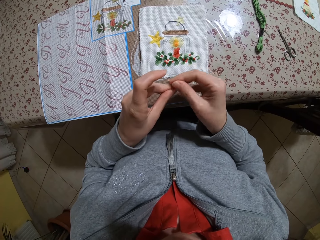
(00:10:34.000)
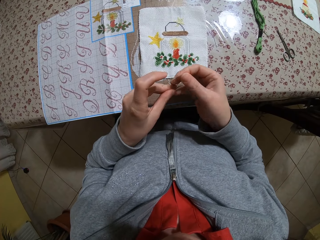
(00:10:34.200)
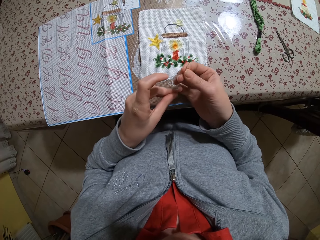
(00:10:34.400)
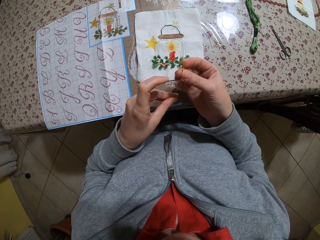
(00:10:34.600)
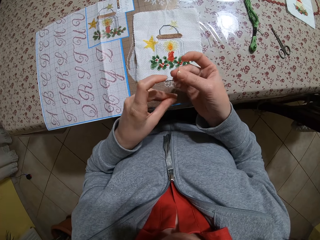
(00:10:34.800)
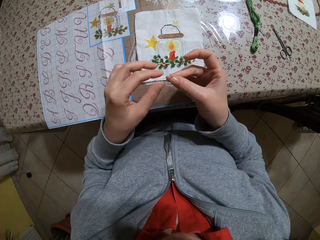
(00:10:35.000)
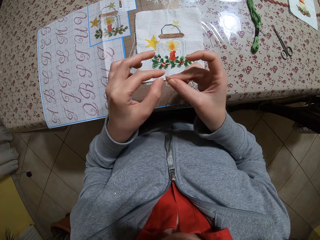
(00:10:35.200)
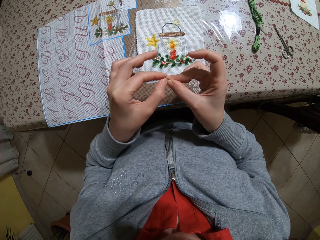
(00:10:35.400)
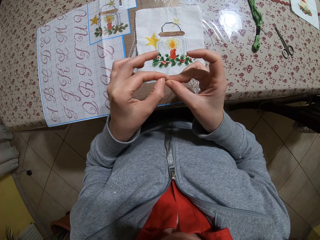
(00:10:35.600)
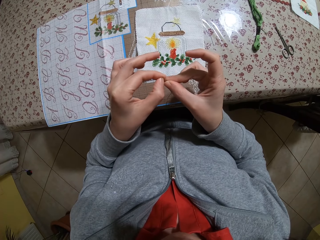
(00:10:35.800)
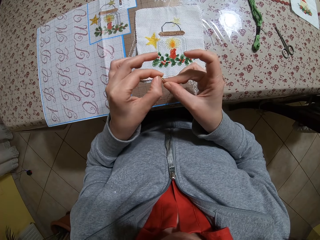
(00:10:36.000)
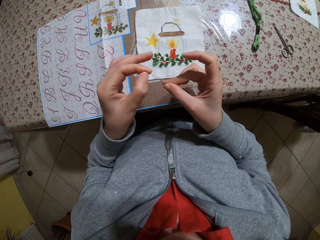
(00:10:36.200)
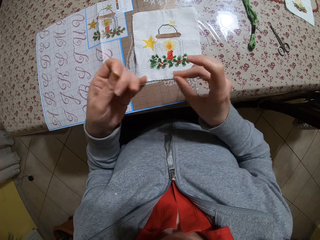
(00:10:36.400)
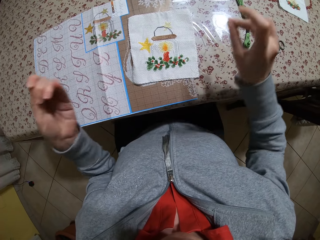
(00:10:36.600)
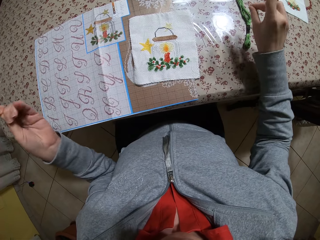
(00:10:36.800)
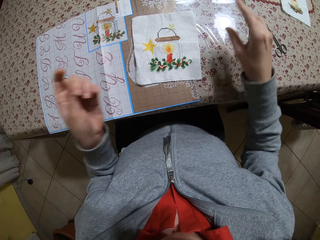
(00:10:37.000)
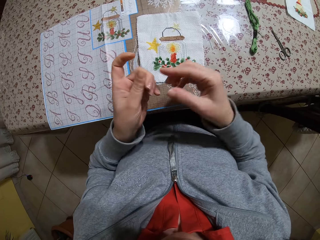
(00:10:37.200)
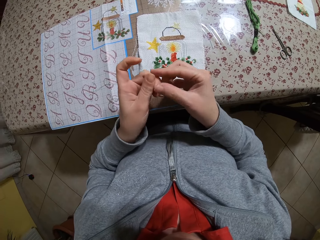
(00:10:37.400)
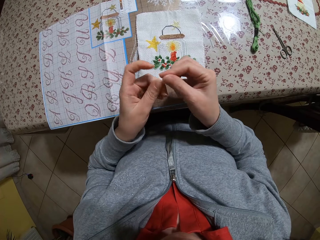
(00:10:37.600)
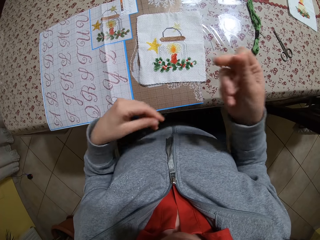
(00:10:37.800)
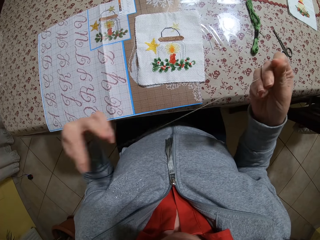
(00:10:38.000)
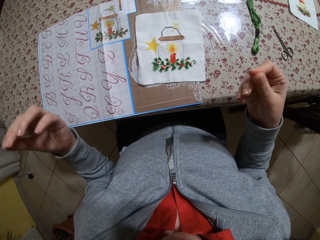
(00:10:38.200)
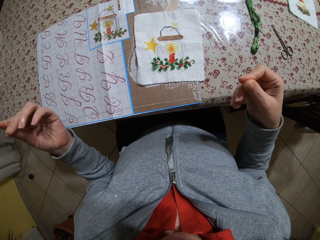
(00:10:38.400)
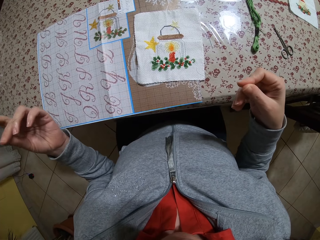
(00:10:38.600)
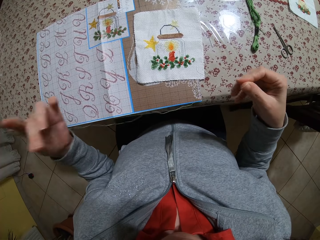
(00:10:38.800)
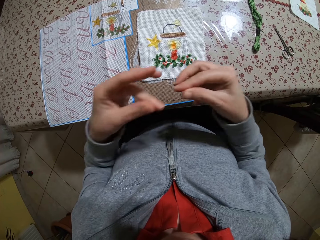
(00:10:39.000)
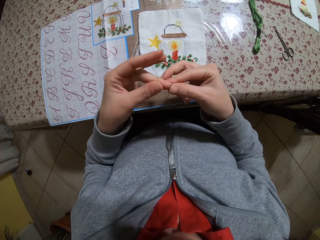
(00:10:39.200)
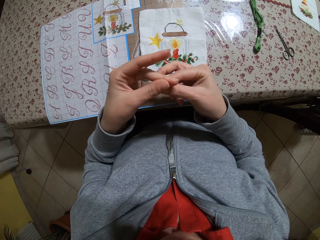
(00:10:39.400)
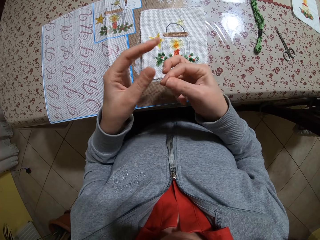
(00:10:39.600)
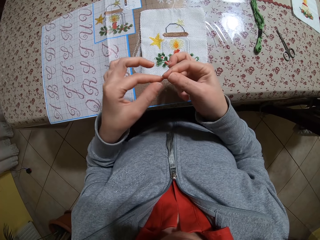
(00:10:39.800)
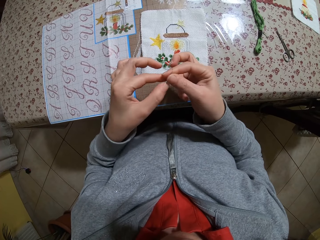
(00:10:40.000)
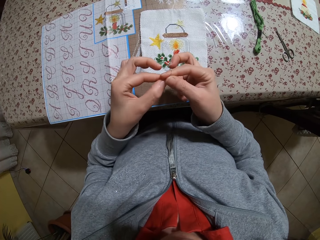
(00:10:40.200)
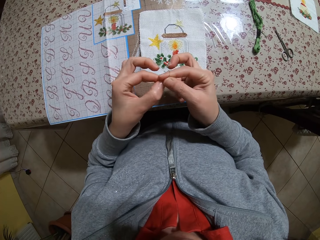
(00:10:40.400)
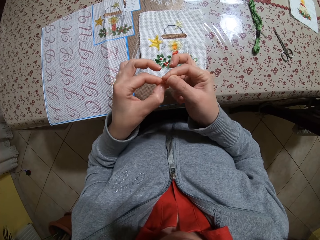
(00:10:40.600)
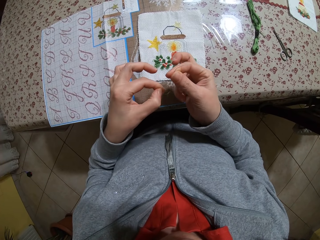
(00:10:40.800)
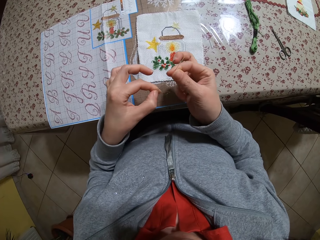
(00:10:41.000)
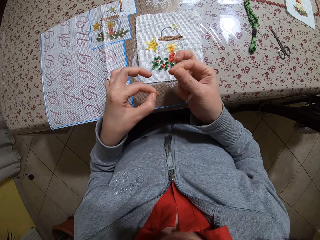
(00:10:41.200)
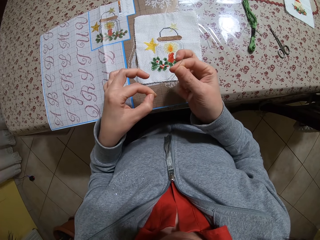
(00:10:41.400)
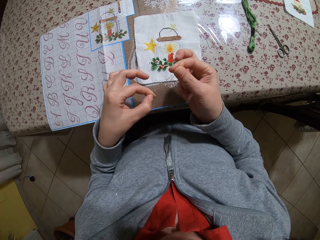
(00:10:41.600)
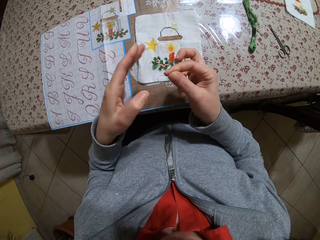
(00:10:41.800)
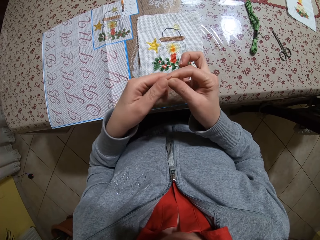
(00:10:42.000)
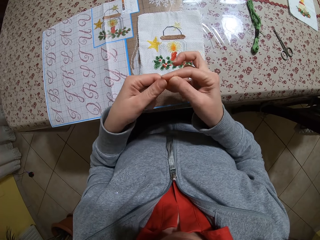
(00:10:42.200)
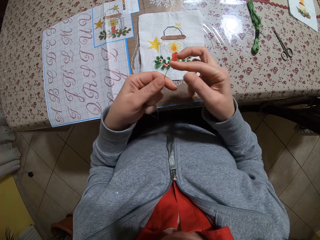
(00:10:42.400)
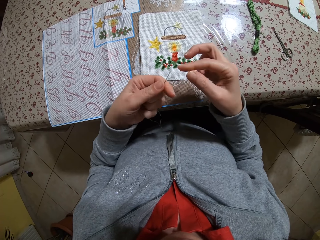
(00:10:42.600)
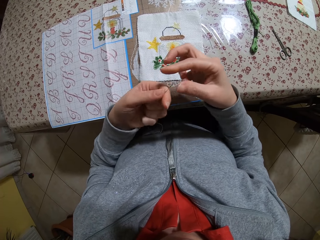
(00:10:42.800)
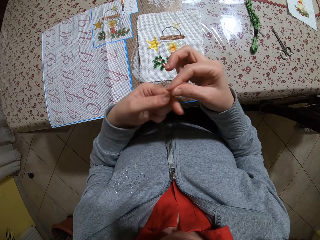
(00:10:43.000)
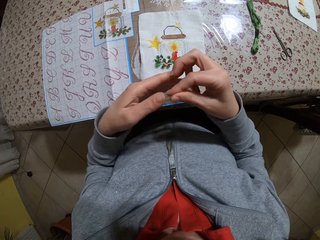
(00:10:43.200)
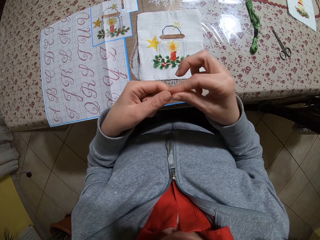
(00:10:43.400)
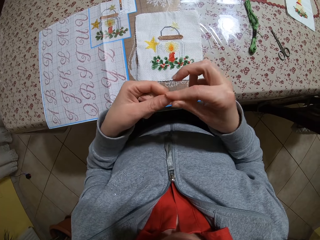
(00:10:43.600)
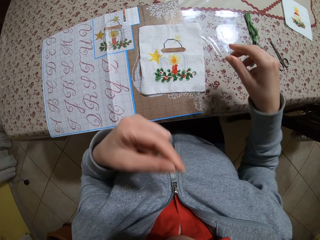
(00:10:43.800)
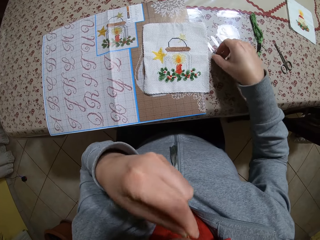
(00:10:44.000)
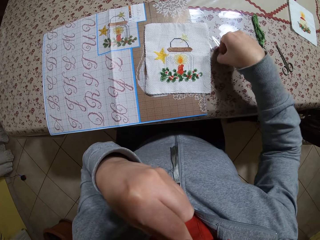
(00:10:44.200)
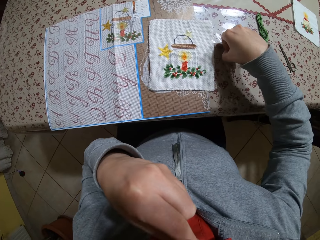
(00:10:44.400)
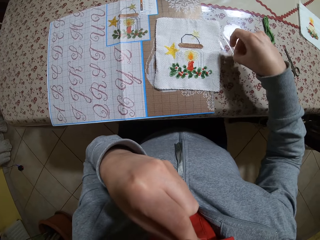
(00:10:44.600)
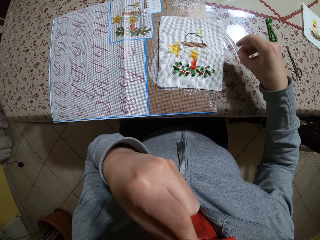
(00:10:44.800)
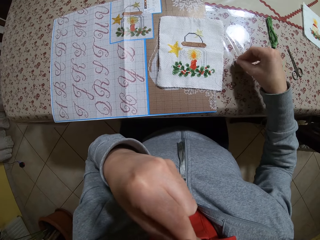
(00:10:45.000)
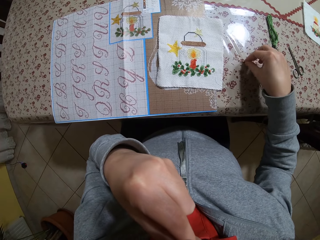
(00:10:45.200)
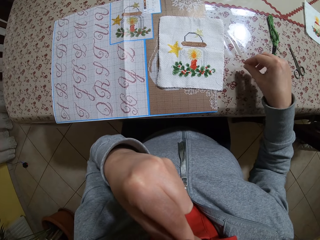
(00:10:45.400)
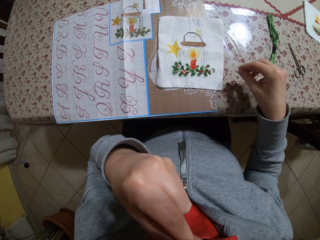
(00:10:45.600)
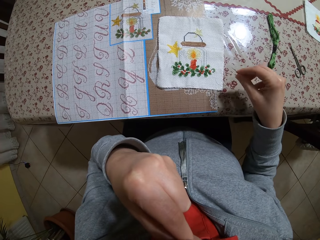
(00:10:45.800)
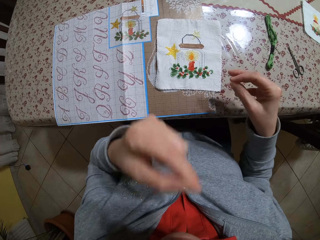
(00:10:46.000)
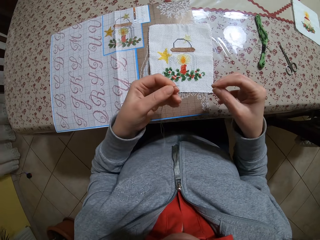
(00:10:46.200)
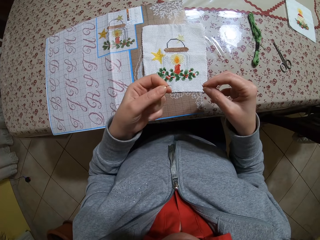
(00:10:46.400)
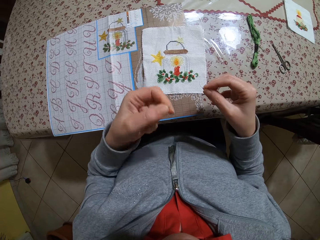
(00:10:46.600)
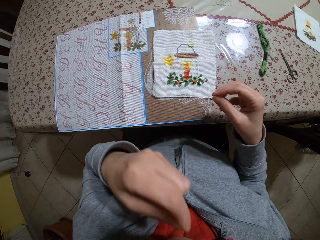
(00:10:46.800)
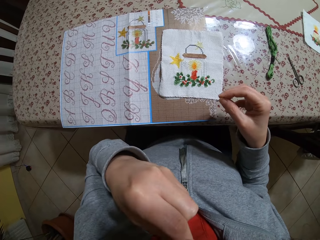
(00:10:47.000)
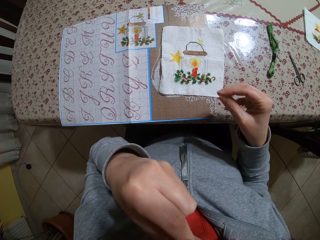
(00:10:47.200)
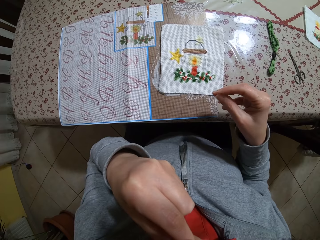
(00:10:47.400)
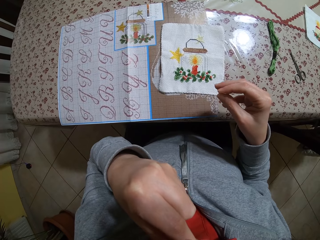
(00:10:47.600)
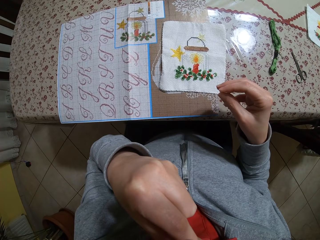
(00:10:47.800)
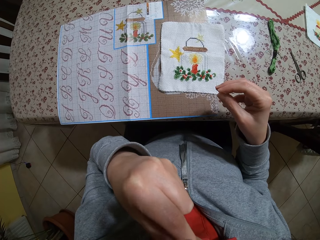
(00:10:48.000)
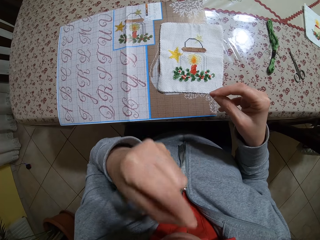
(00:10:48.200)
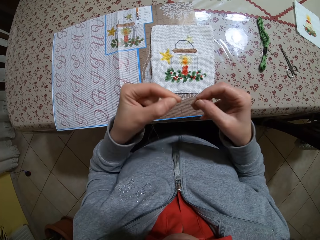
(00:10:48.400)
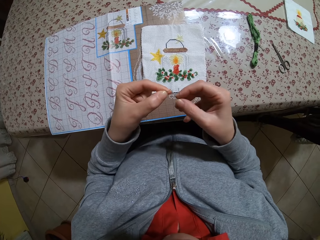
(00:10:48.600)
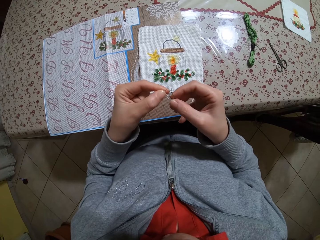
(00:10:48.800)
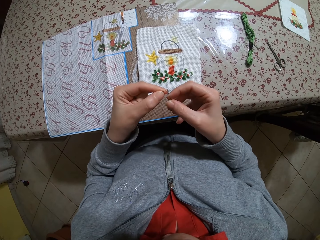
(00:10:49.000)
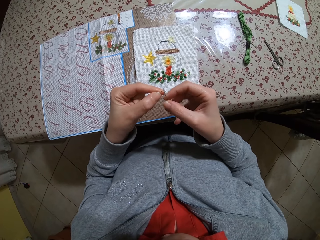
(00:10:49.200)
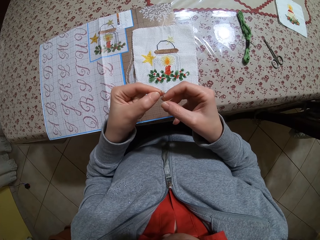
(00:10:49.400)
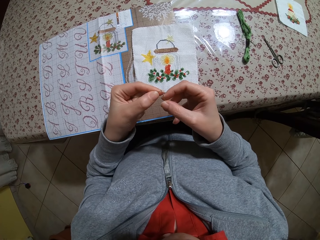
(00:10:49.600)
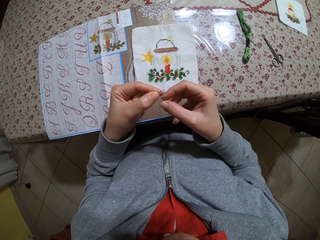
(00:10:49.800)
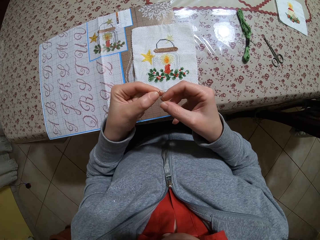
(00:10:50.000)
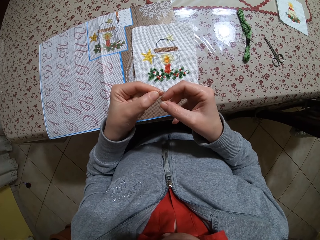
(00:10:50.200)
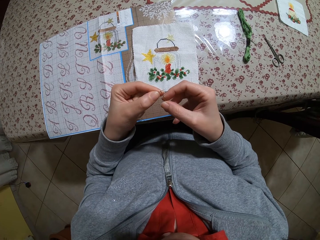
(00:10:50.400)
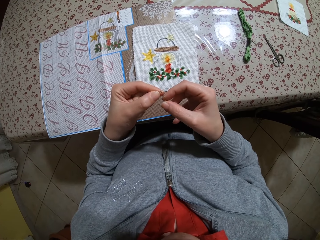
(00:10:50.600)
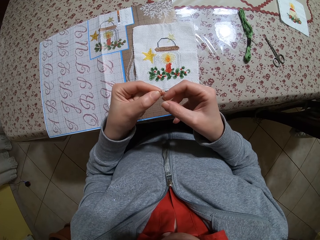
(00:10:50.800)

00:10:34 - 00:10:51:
The camera wearer pulls out pieces from the thread. She puts down a piece of the thread. She joins the ends of the thread. She puts the thread into the mouth. She picks the needle from the table with her right hand. She passes the thread through the needle with both hands.

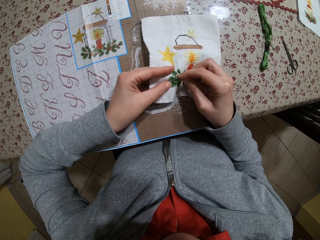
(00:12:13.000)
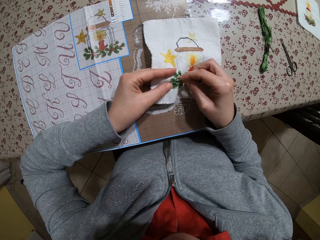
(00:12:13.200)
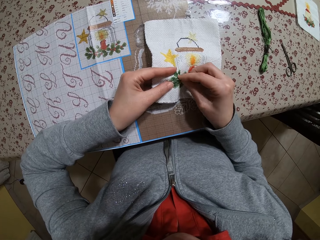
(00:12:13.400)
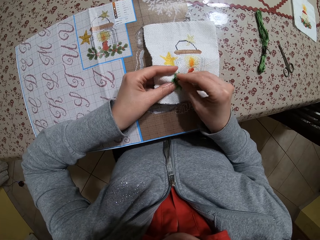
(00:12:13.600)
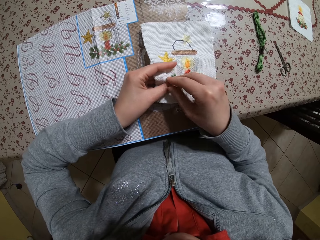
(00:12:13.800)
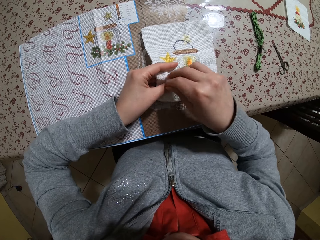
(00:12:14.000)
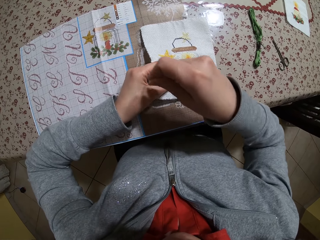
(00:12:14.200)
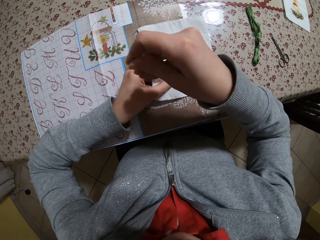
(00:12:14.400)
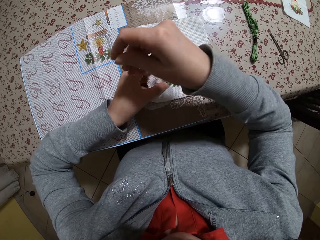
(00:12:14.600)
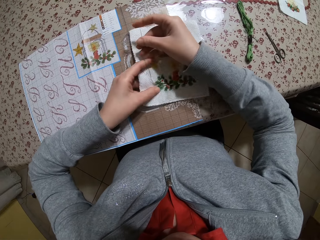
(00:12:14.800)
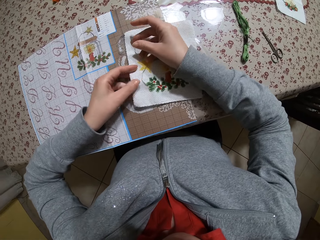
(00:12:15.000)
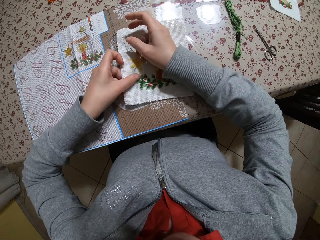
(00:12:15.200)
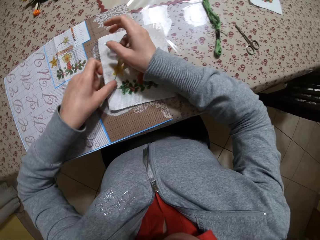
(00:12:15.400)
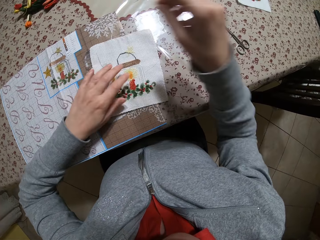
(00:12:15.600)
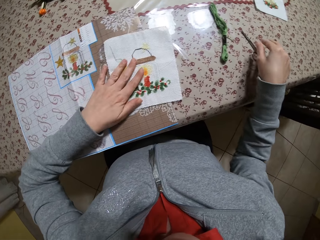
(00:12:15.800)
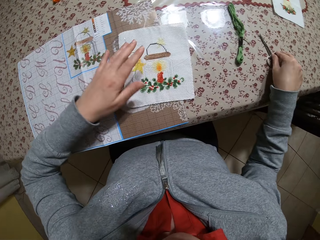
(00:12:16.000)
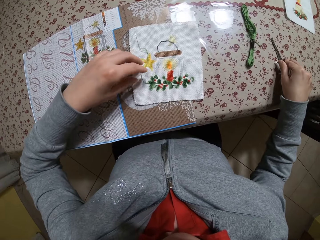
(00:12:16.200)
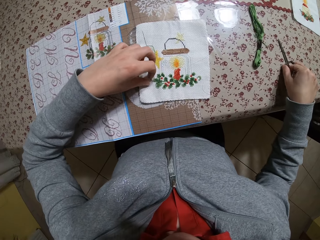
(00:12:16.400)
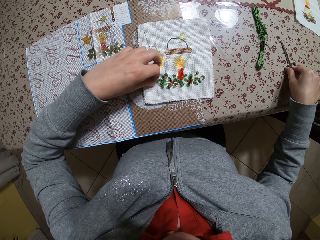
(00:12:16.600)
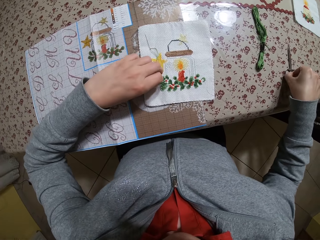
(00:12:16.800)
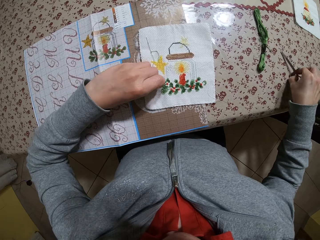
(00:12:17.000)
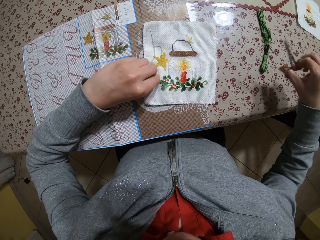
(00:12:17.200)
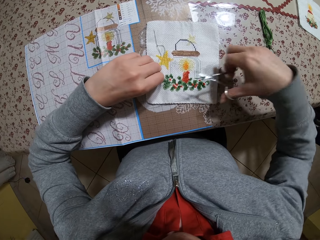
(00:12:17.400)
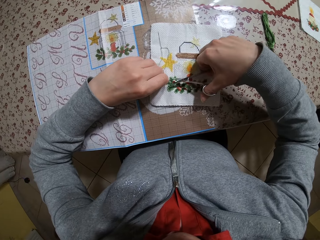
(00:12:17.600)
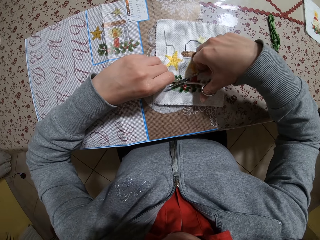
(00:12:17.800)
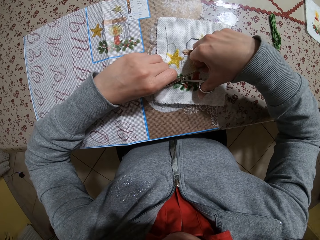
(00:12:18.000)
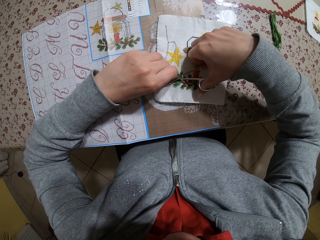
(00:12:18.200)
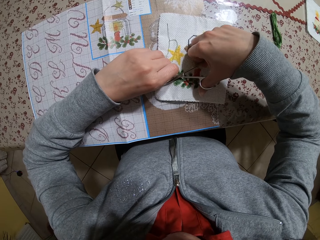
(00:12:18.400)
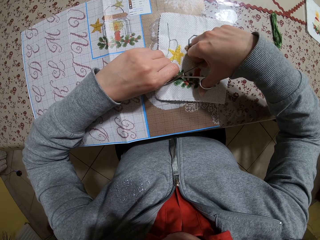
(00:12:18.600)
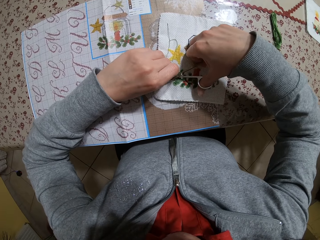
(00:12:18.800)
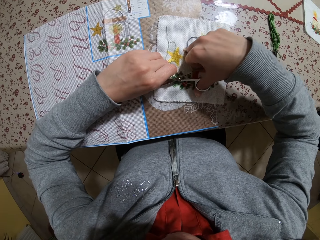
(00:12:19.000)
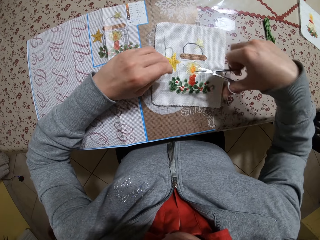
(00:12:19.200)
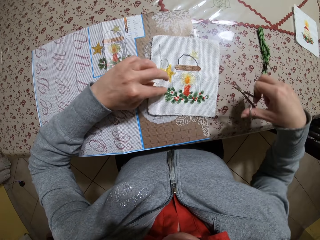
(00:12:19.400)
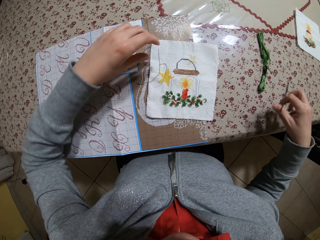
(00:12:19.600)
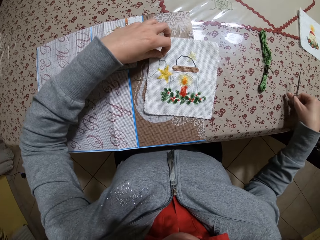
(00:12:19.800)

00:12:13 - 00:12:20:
The camera wearer drops the needle on the piece of fabric on the table with her right hand. She places her left hand on the piece of fabric on the table. She picks the scissors from the table with her right hand. She picks the thread from the piece of fabric on the table with her left hand. She cuts the thread from the piece of fabric on the table with the scissors in her right hand.
